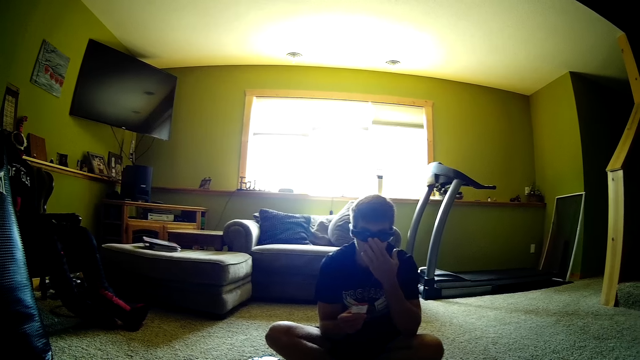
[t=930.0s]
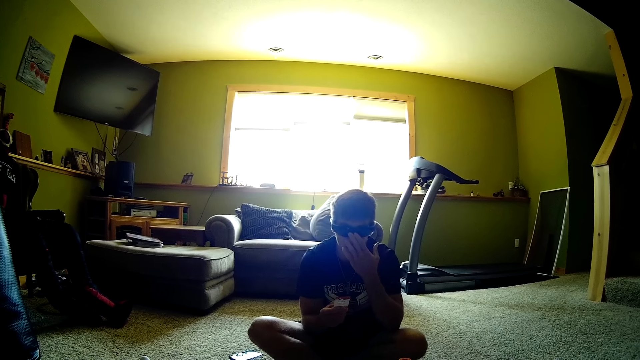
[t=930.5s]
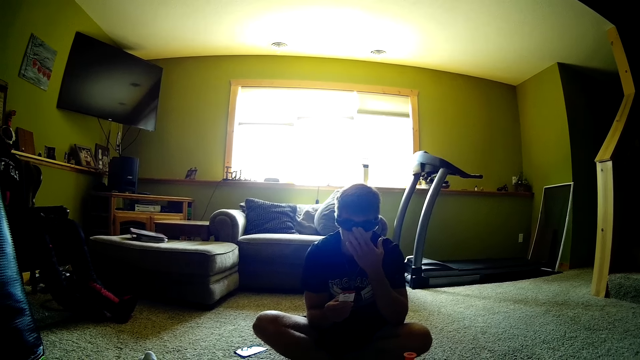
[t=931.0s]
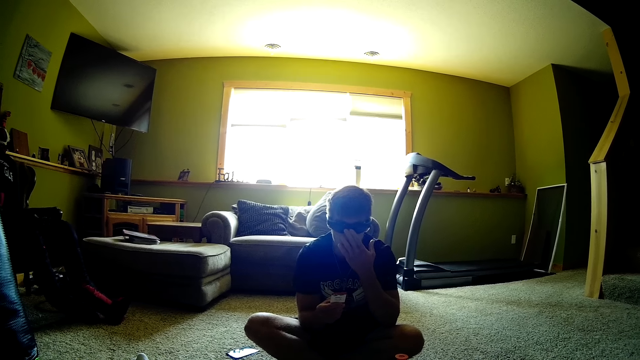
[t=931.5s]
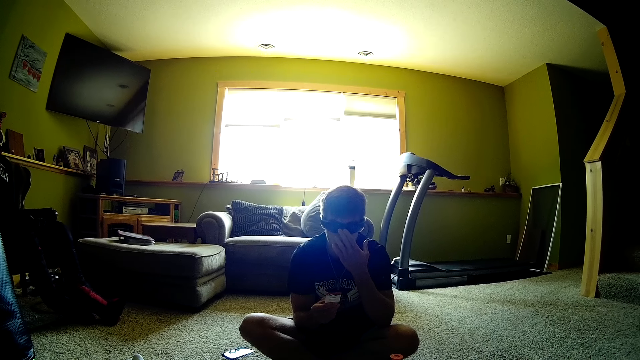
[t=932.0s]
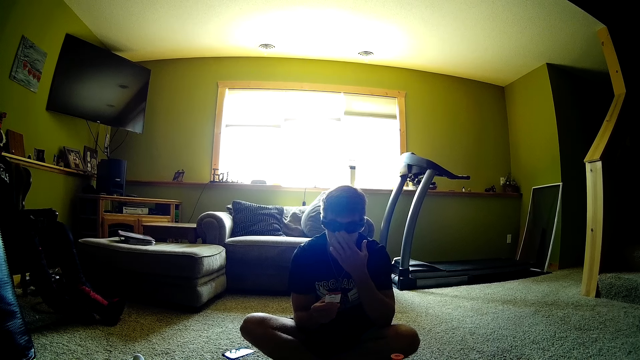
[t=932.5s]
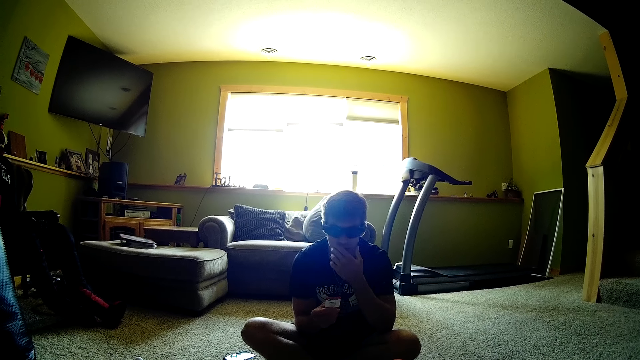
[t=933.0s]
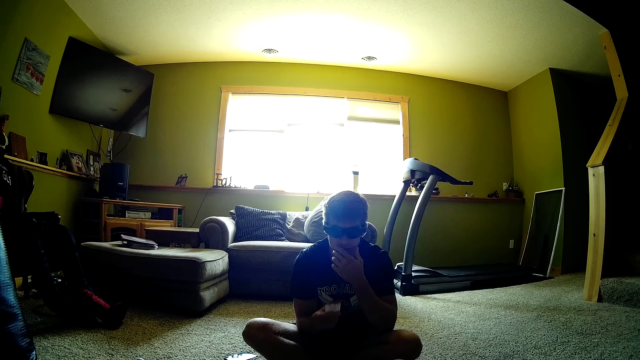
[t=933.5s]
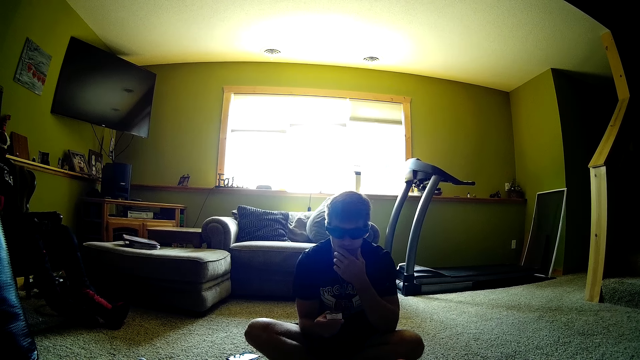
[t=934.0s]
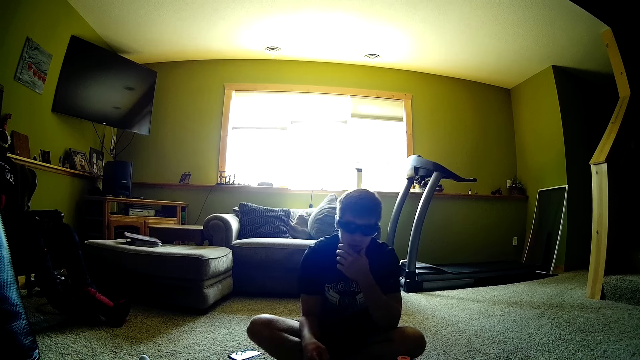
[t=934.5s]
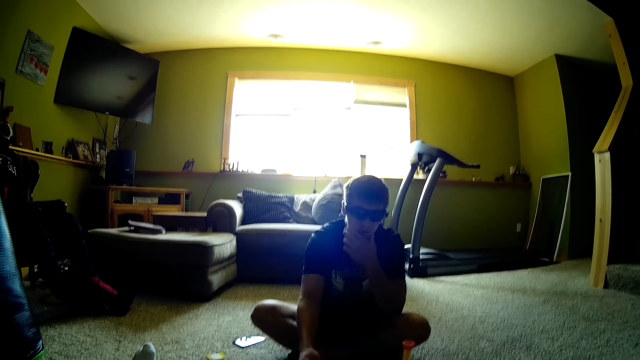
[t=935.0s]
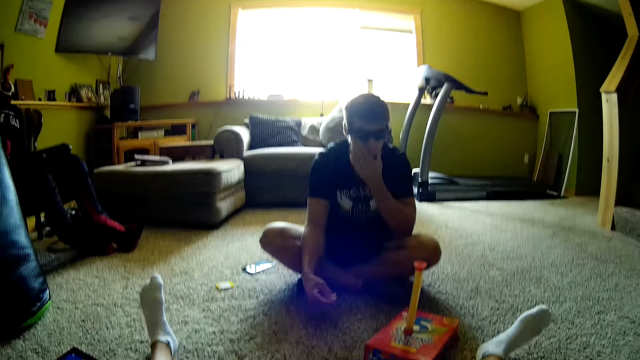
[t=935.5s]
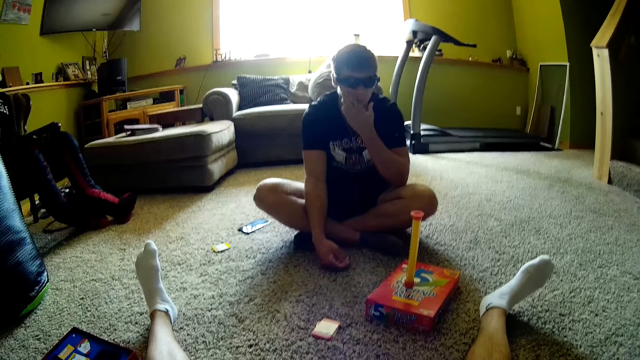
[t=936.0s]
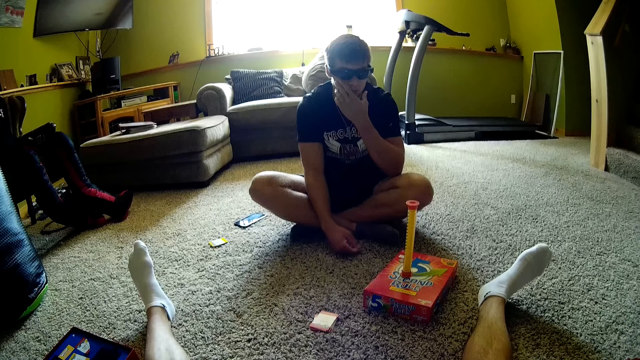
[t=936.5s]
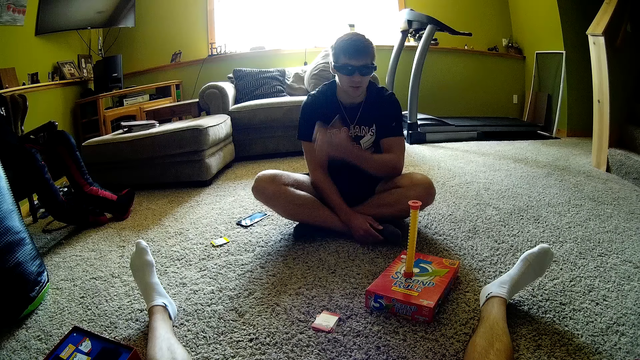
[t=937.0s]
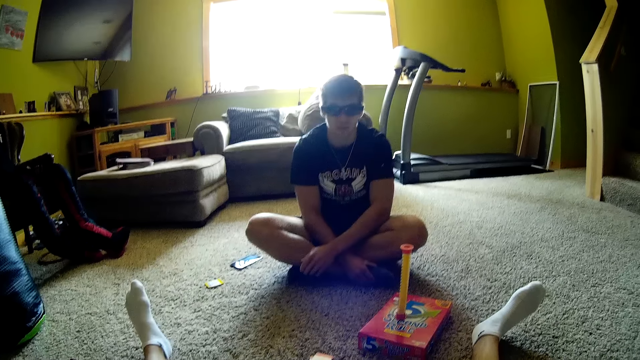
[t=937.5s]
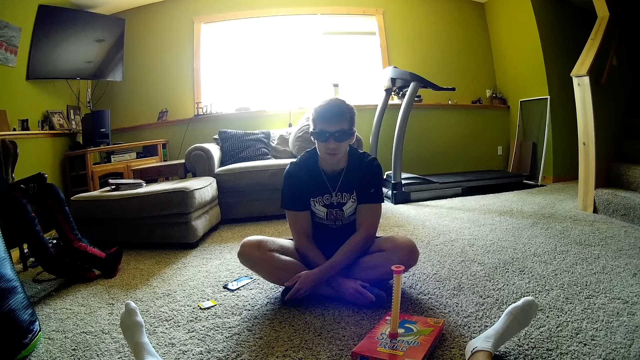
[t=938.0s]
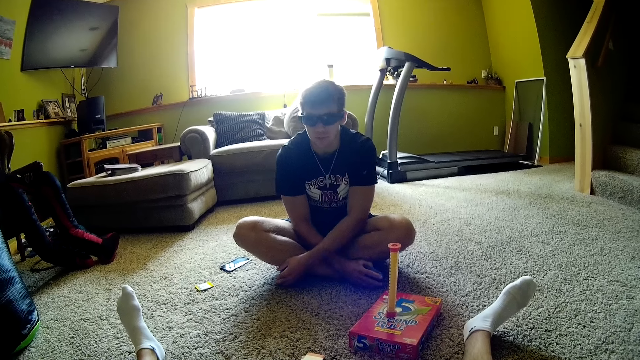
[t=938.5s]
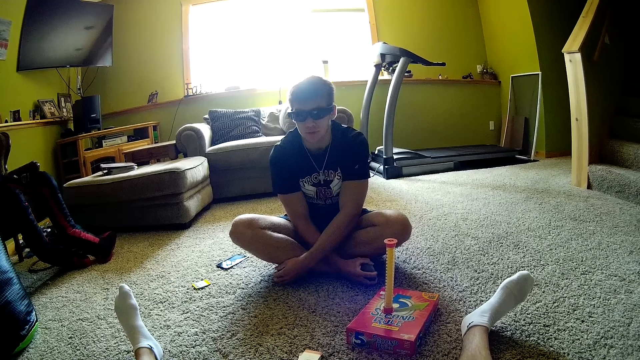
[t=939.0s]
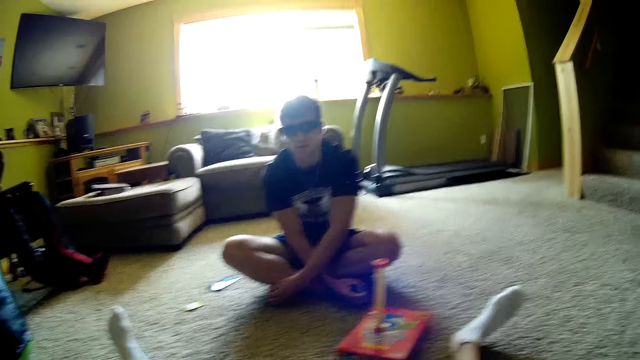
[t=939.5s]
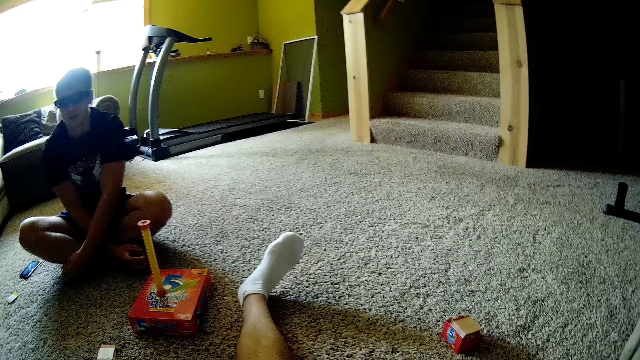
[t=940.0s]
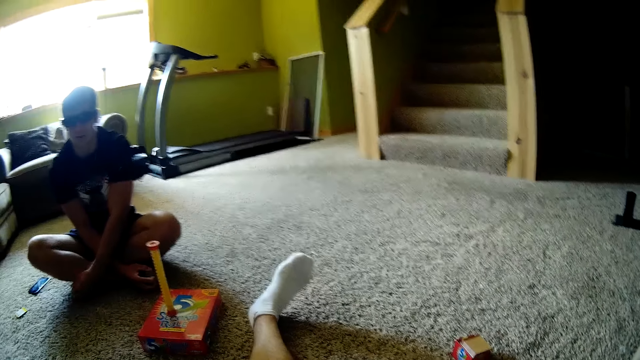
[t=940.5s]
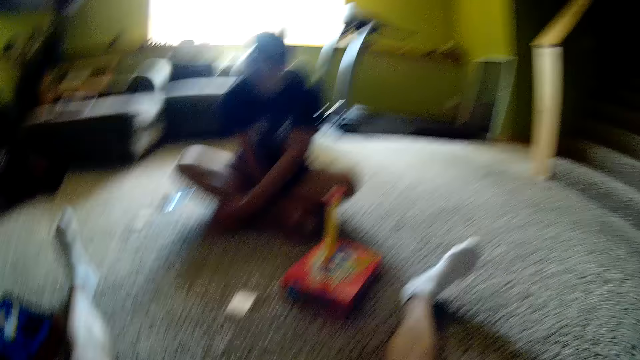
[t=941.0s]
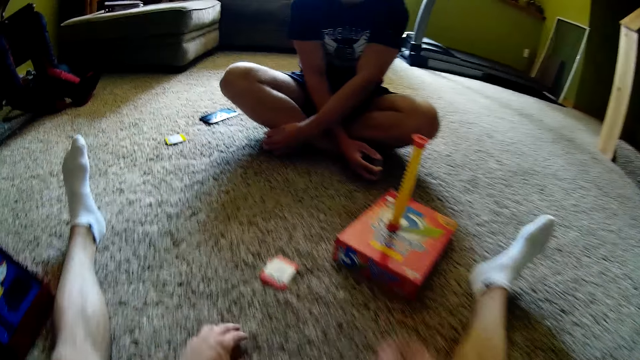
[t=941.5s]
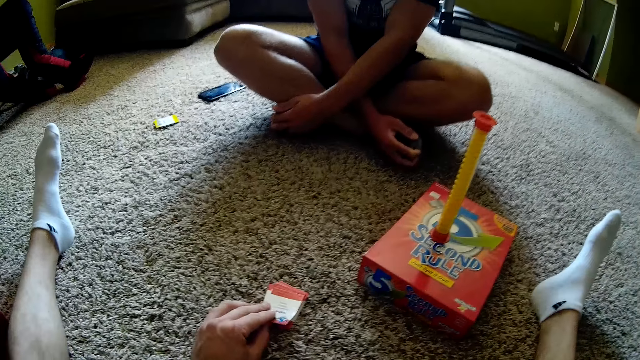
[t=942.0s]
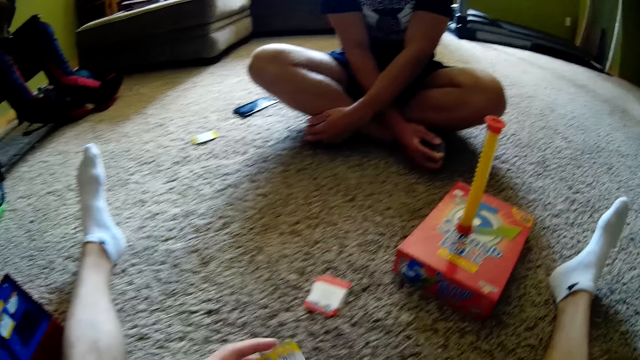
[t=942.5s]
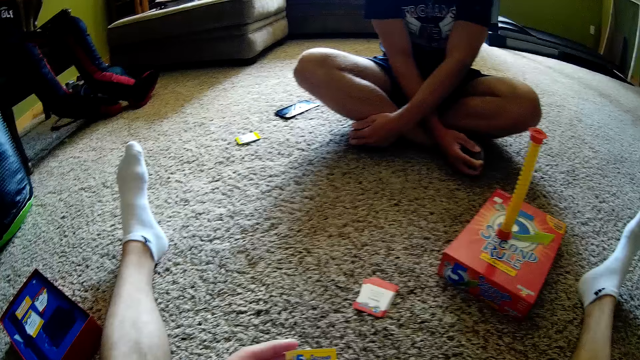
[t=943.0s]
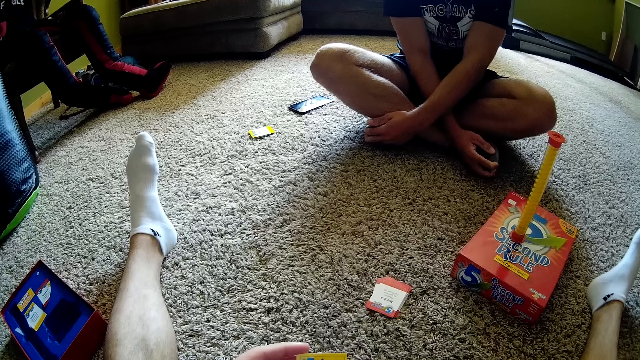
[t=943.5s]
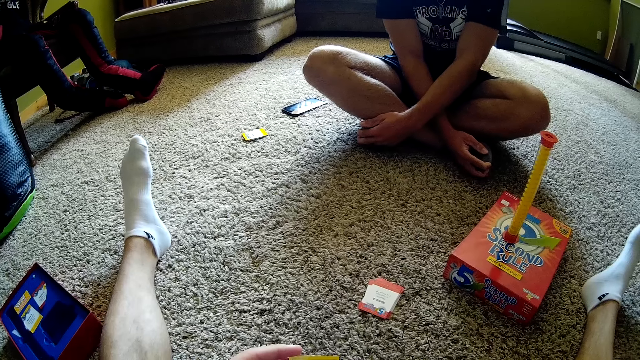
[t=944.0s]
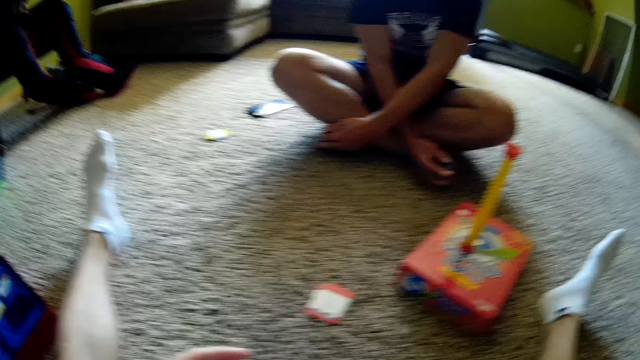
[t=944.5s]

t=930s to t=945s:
The man touches his face. The camera wearer talks. The man drops a playing card on the floor and folds his arms. The camera wearer looks around. They pick playing cards from the ground and hold a card.

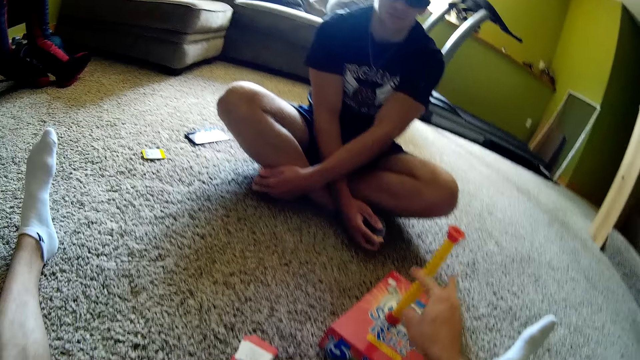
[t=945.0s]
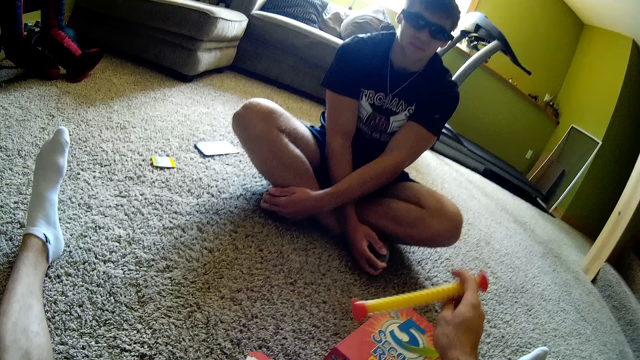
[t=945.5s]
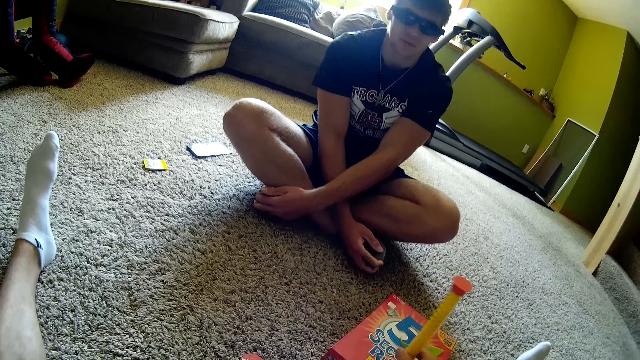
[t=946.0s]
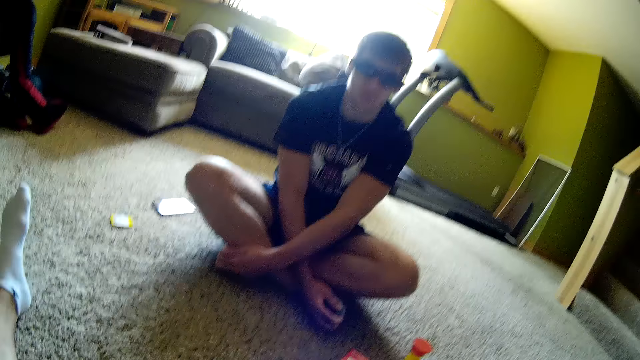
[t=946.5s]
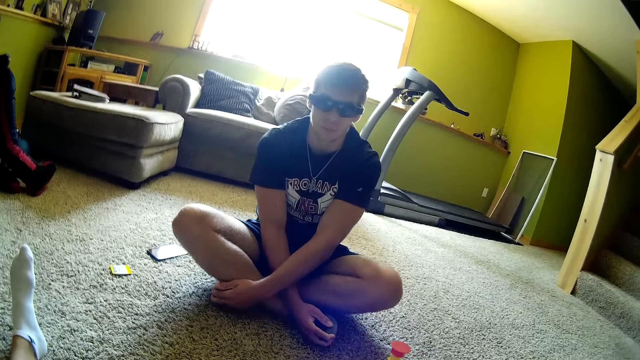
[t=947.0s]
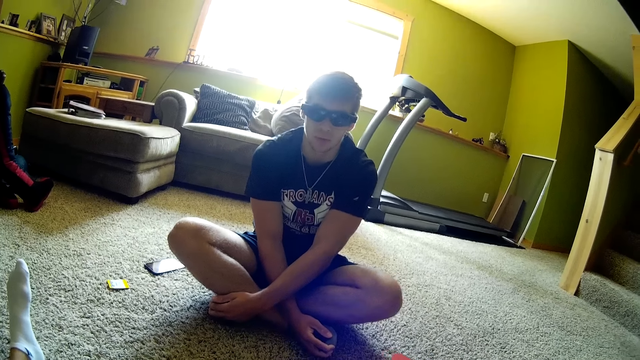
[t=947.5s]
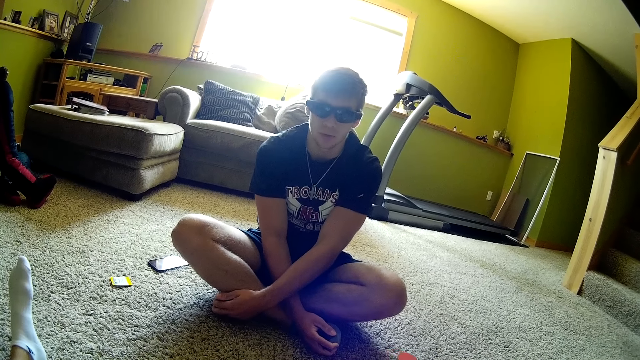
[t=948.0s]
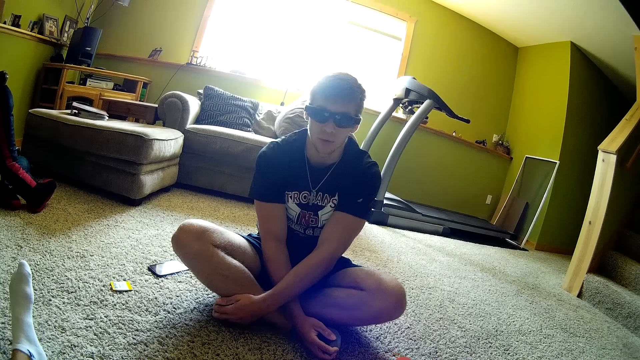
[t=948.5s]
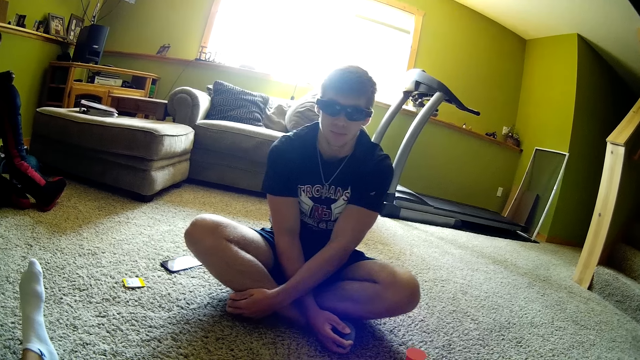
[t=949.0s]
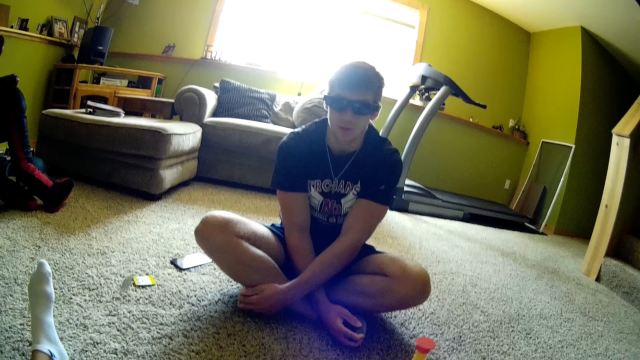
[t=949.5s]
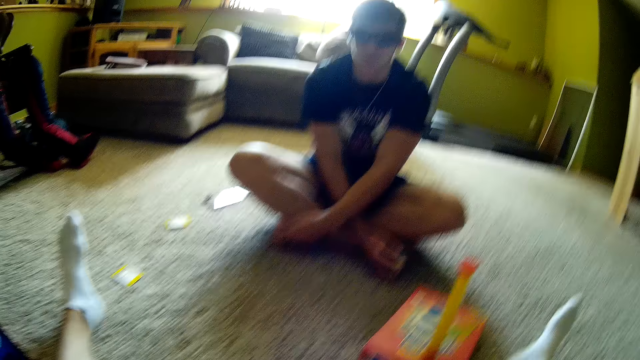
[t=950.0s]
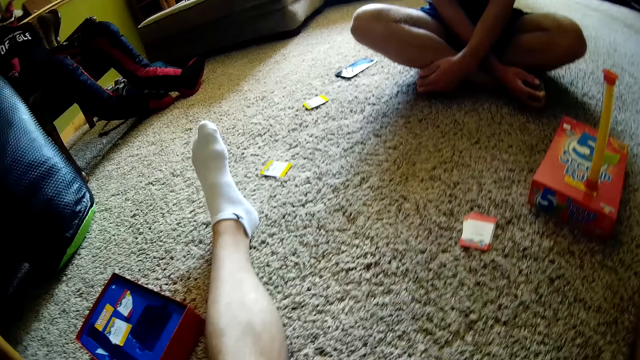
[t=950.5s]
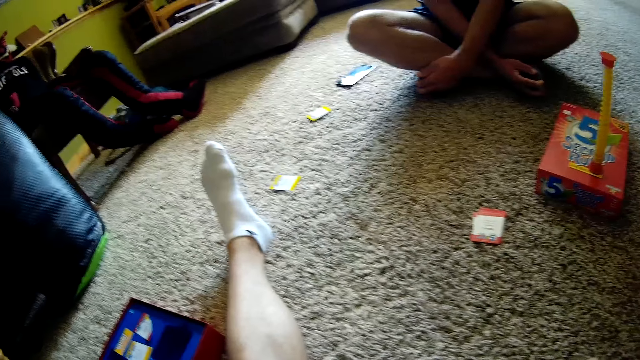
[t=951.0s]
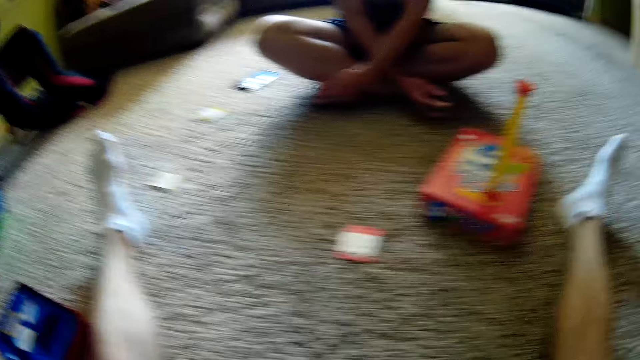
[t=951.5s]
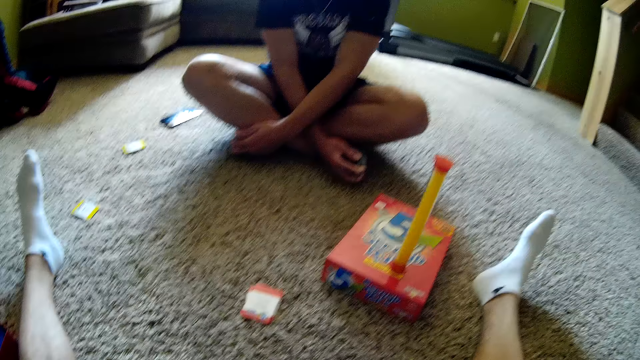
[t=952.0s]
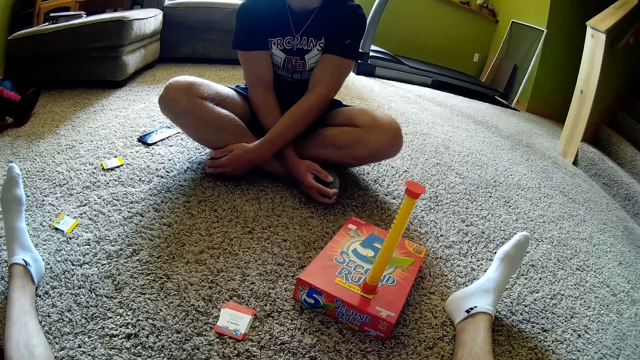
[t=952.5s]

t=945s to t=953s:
The camera wearer talks, picks something, turns something, and drops something on the box. They look around and throw a card.
